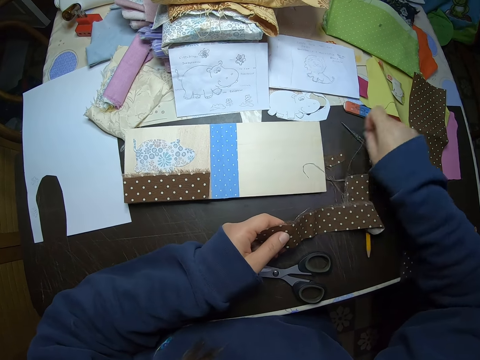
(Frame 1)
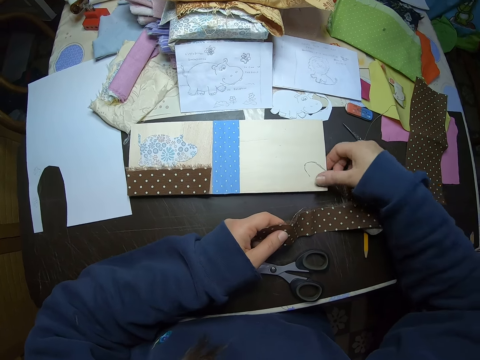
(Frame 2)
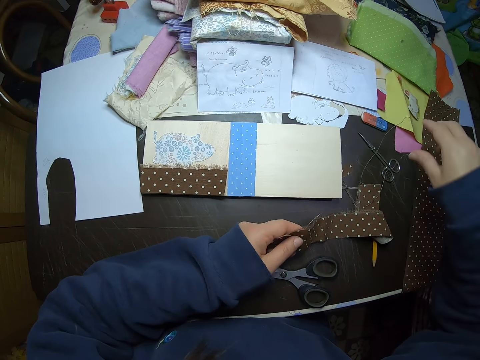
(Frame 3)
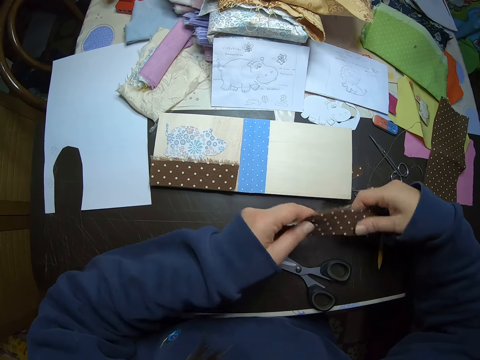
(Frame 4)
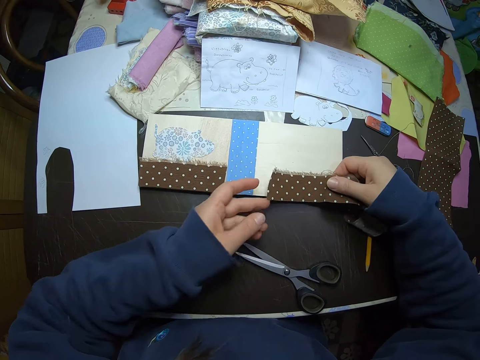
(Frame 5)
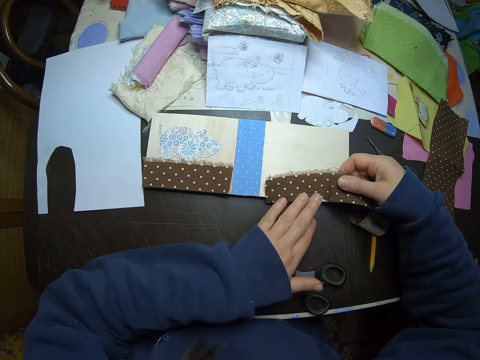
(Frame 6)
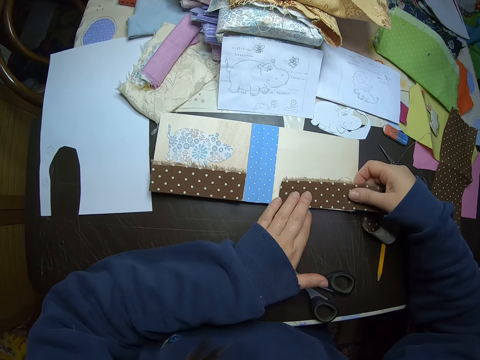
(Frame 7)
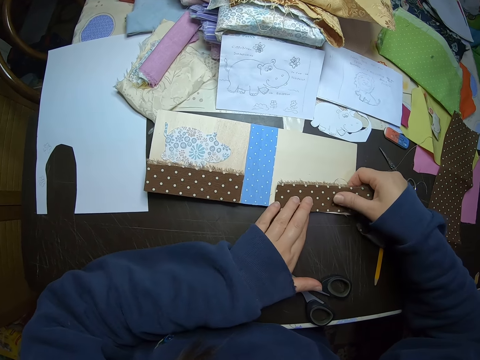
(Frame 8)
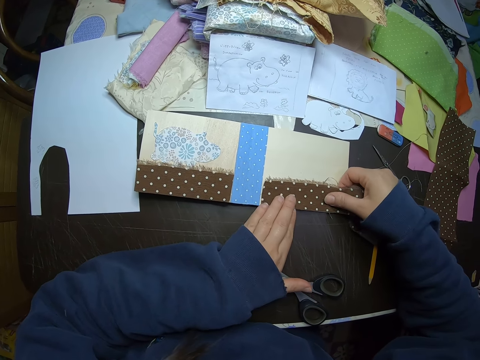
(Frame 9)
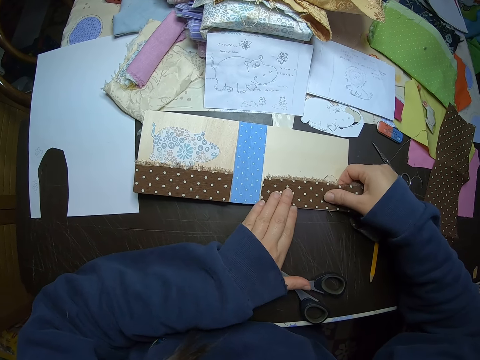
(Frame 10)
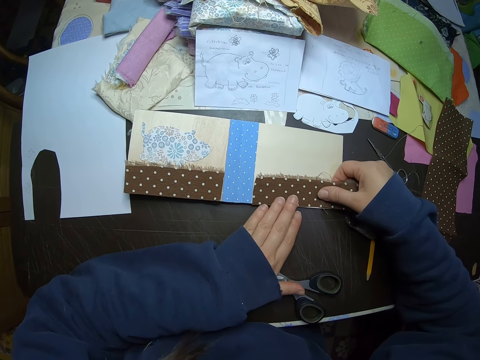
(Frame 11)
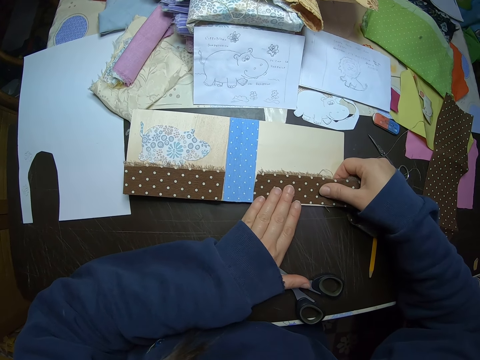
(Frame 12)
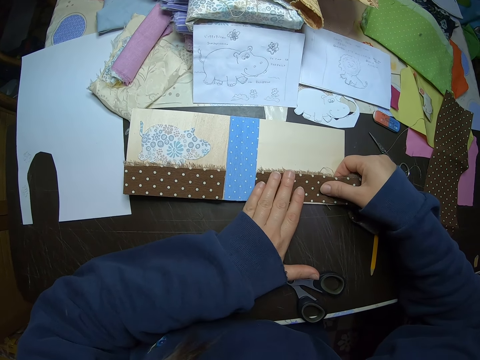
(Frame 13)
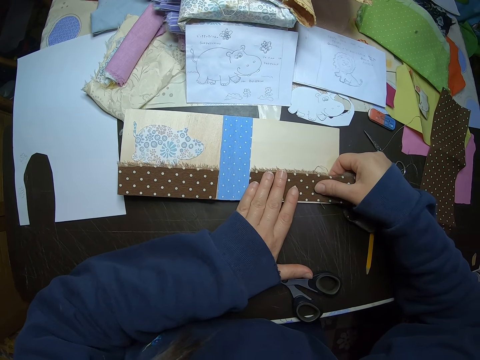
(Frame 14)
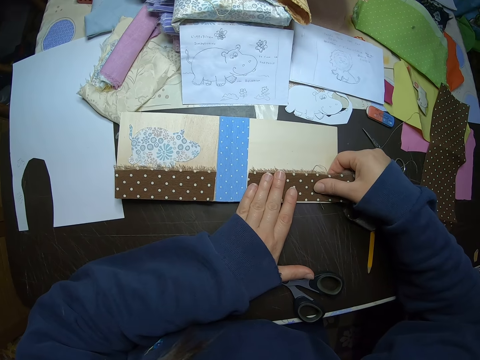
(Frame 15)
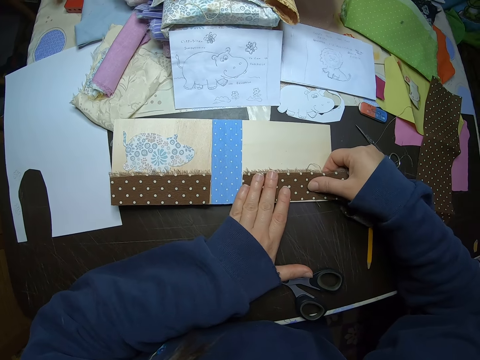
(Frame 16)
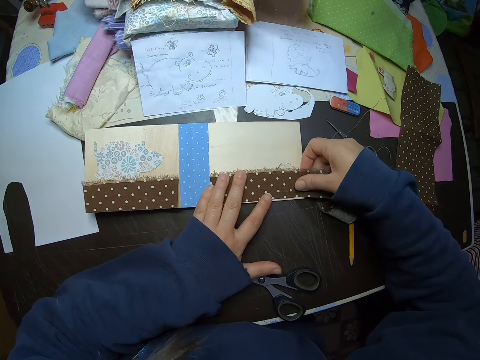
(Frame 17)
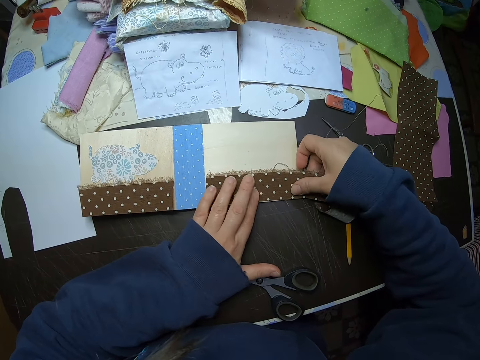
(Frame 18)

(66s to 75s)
The camera wearer places the cloth on the card. They measure the cloth on the card with both hands.

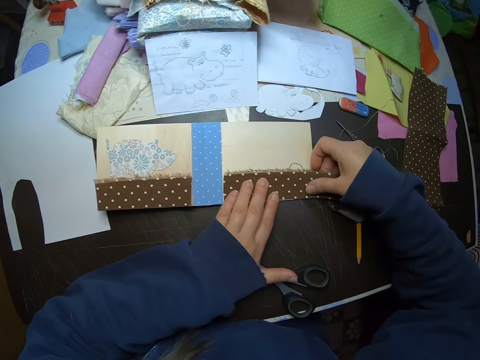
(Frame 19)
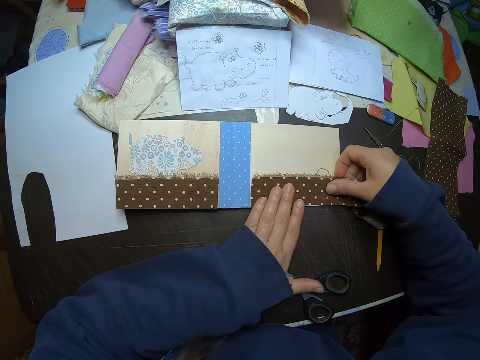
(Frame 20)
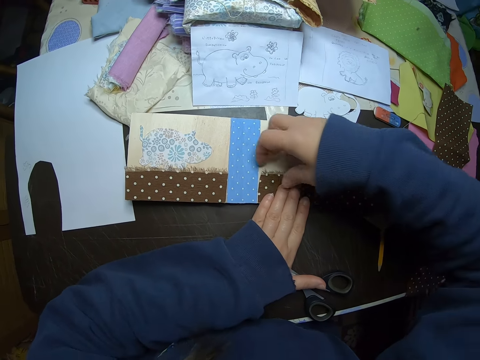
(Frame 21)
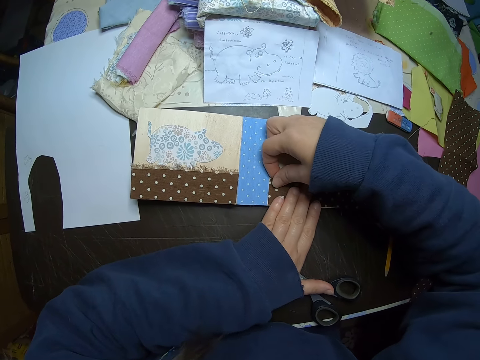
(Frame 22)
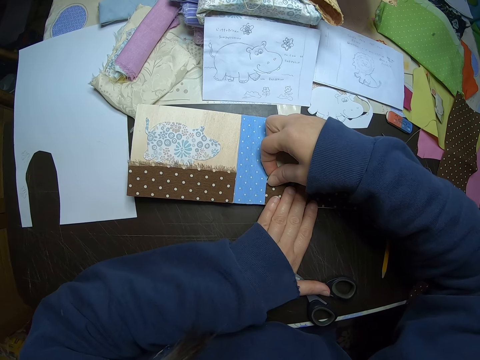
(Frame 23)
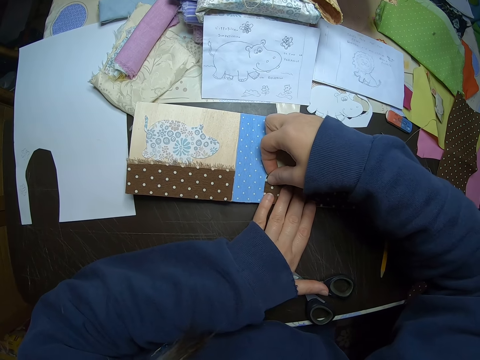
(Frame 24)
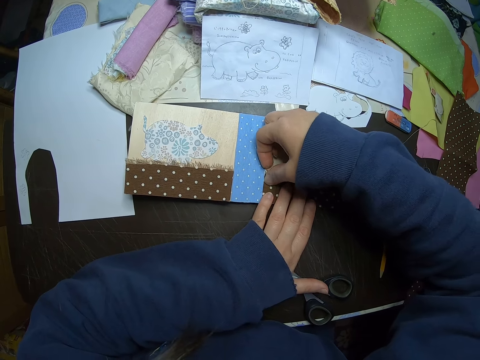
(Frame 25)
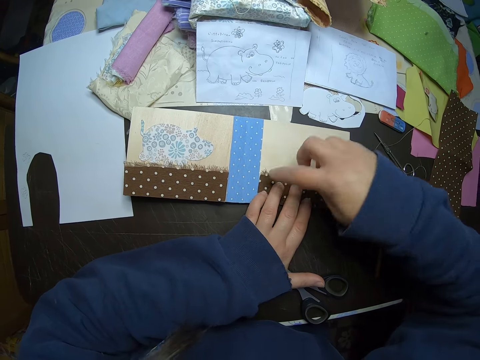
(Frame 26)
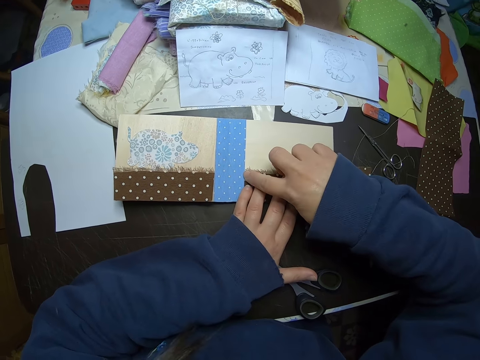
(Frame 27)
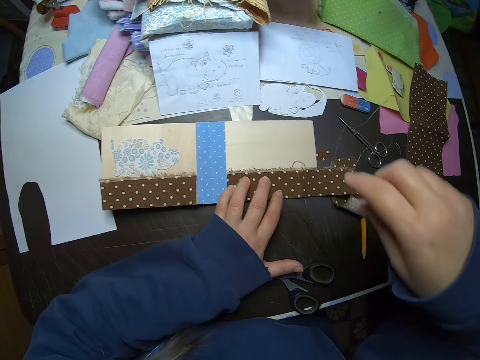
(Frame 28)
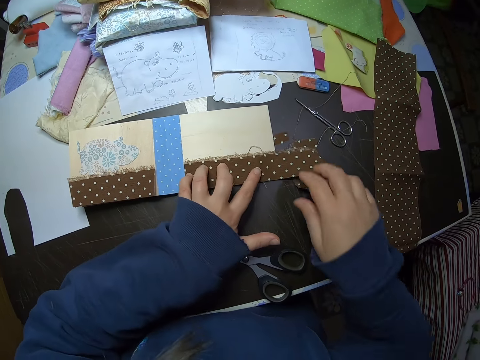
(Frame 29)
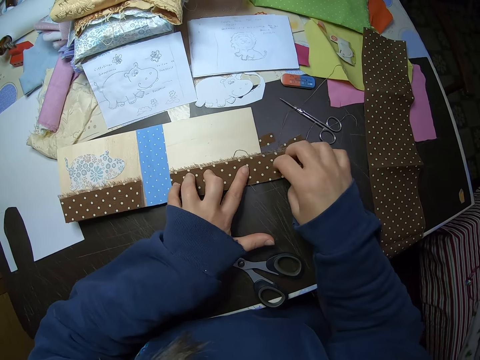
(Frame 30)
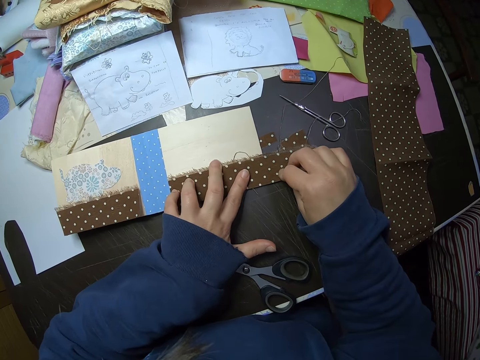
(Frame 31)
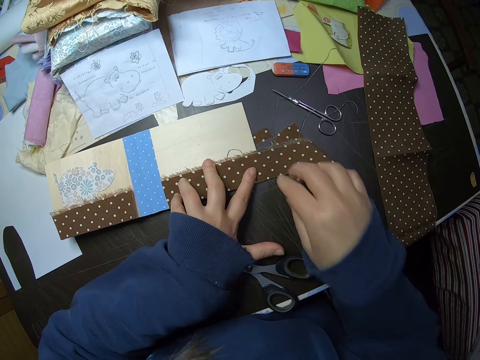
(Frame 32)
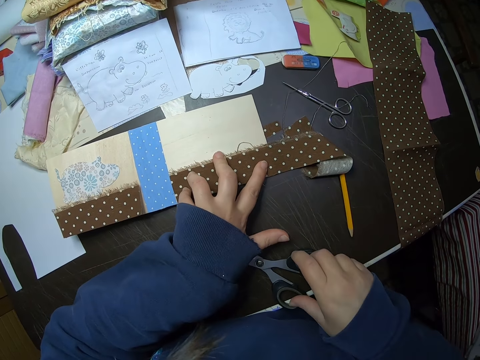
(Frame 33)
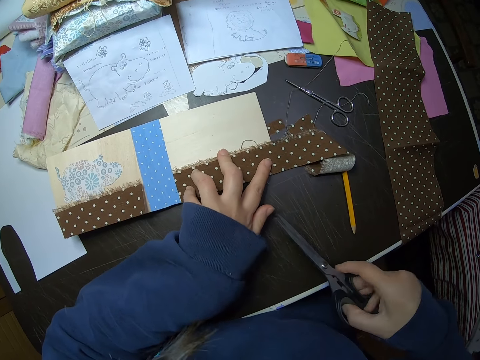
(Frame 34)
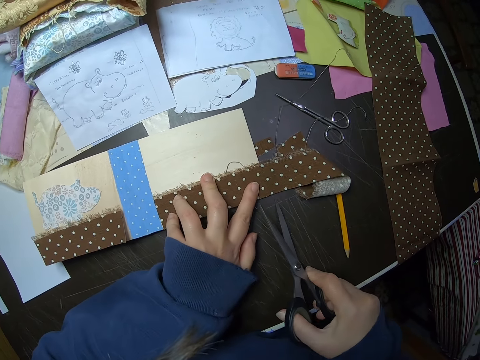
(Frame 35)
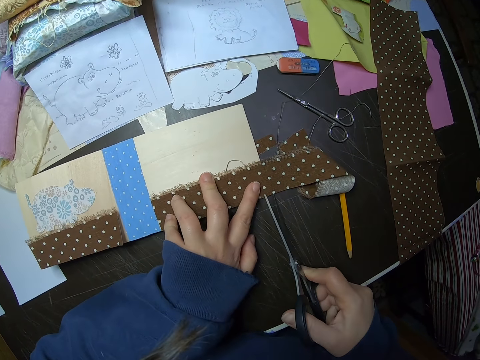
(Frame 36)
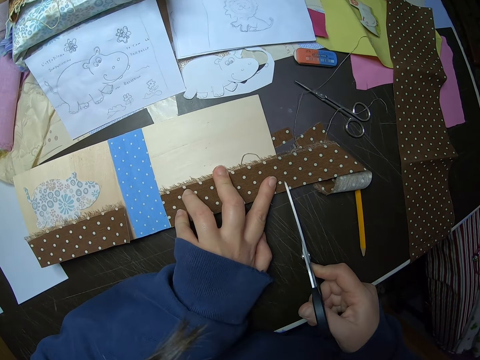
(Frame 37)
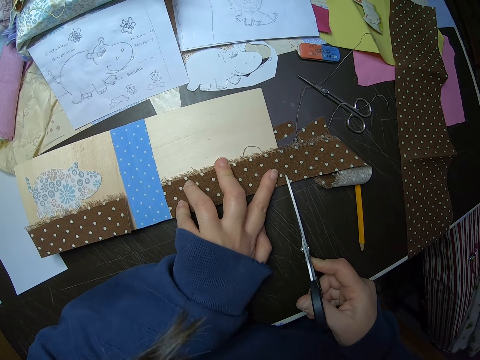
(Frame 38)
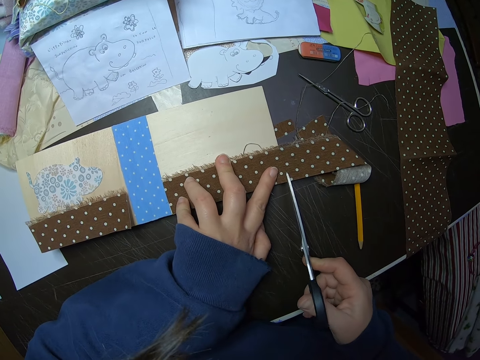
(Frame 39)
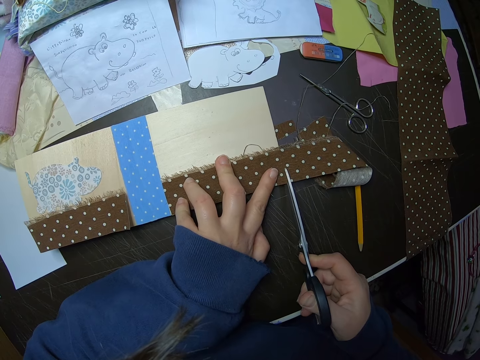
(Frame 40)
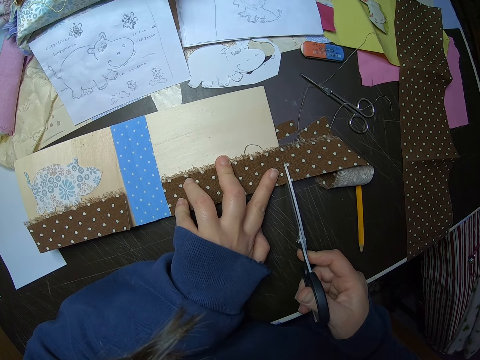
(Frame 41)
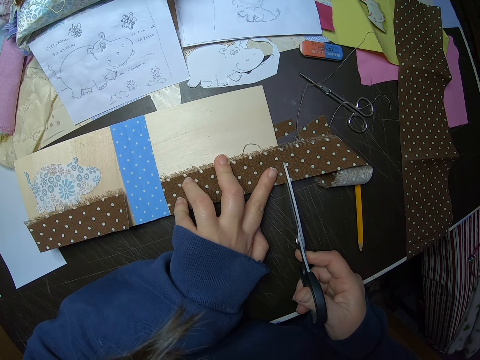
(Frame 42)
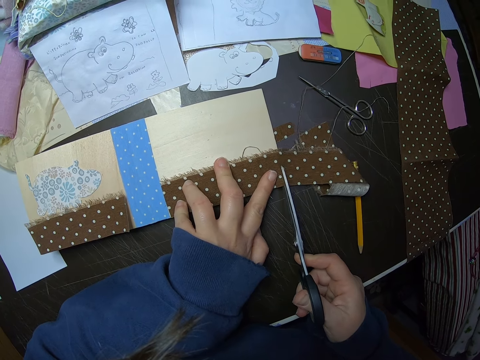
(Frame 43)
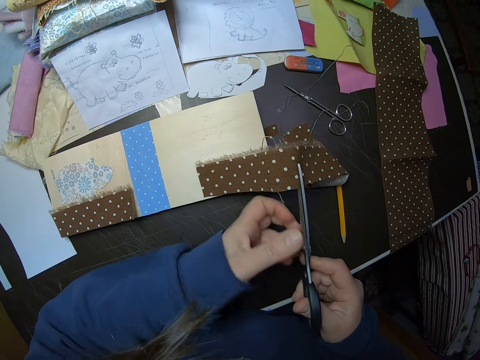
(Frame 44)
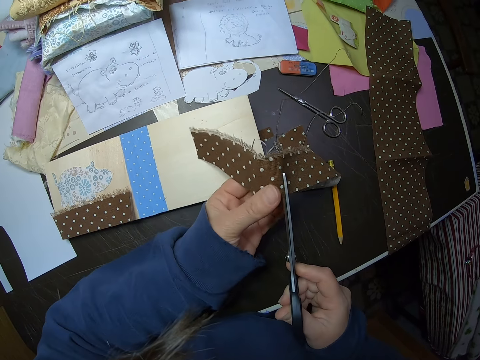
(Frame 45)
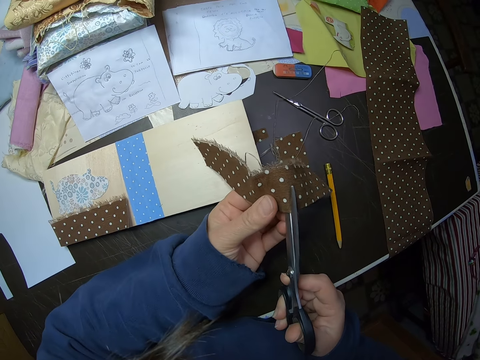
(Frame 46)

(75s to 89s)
The camera wearer aligns the cloth on the card. He picks up the scissors from the table with his right hand. He picks up the cloth with the scissors and cuts the piece of cloth. He picks the piece of cloth and cuts the piece of cloth.

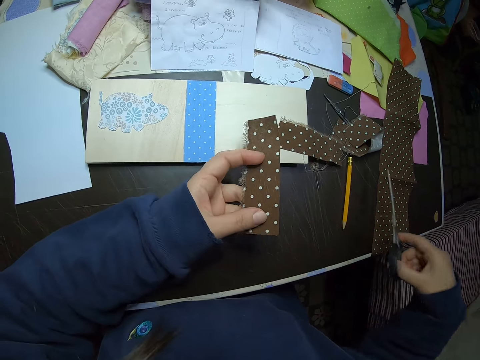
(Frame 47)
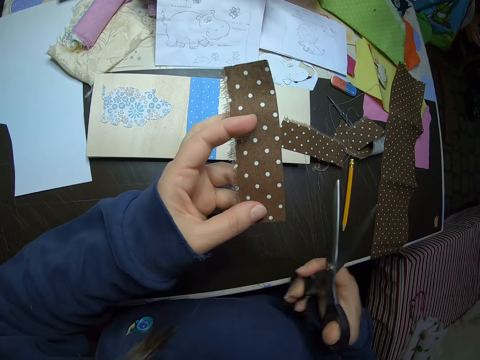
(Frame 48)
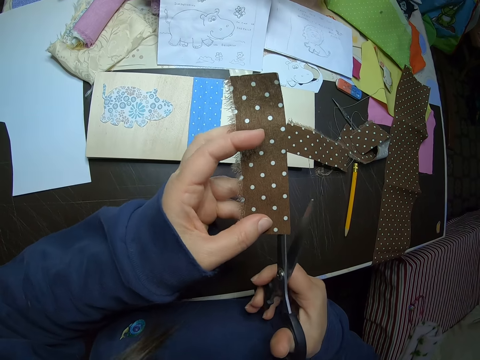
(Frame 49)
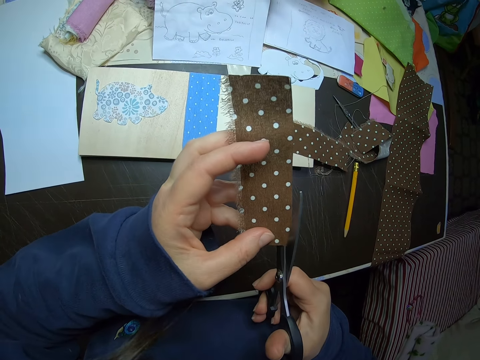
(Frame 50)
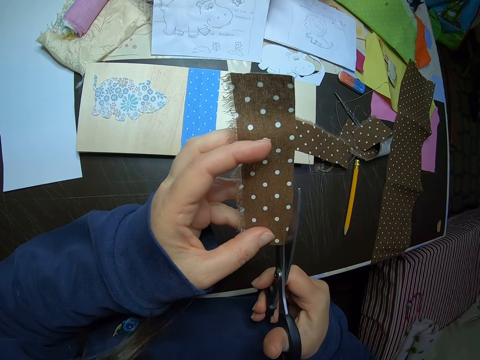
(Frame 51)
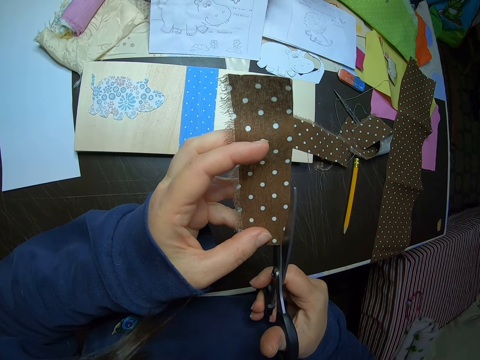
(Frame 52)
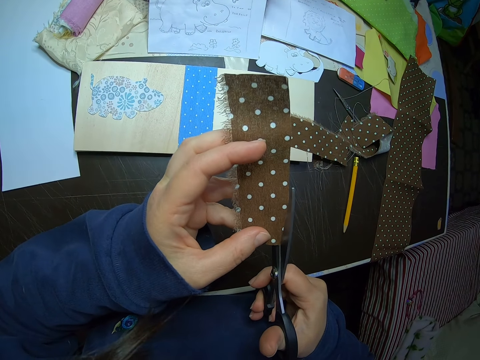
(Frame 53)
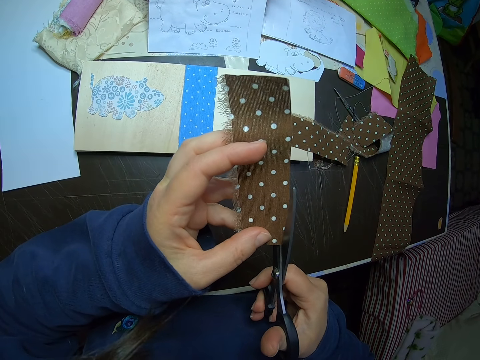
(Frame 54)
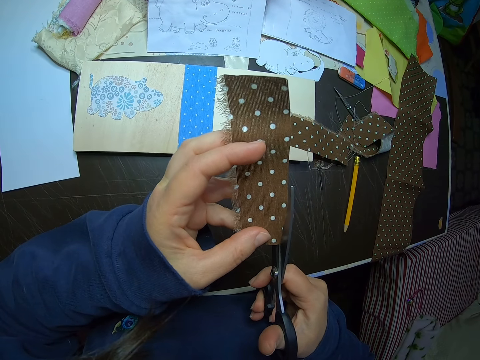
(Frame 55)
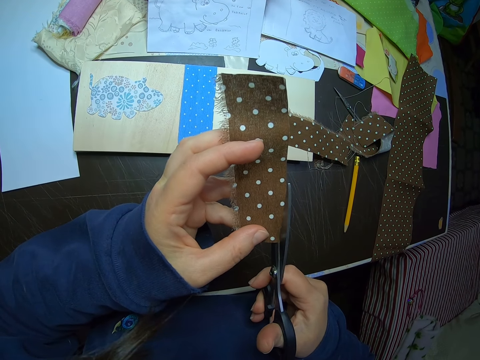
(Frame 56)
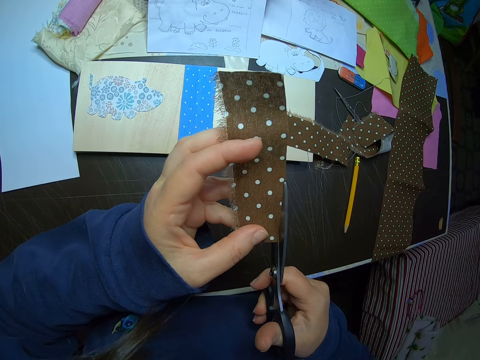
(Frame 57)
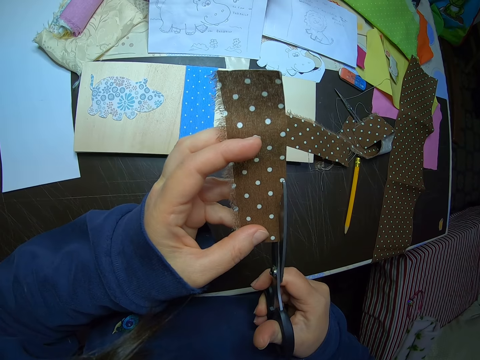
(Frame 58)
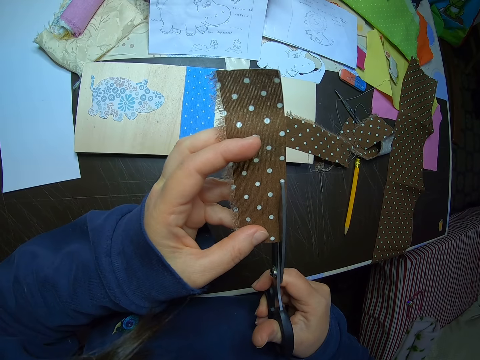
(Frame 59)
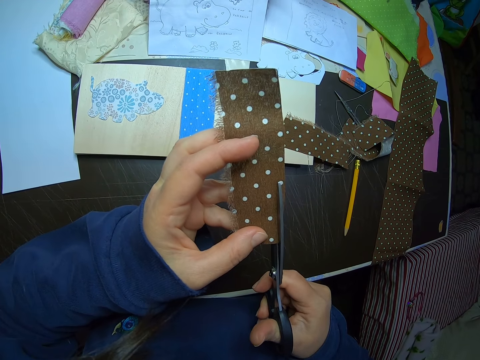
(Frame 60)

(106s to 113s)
The camera wearer trims one end of the cloth with the scissors.
